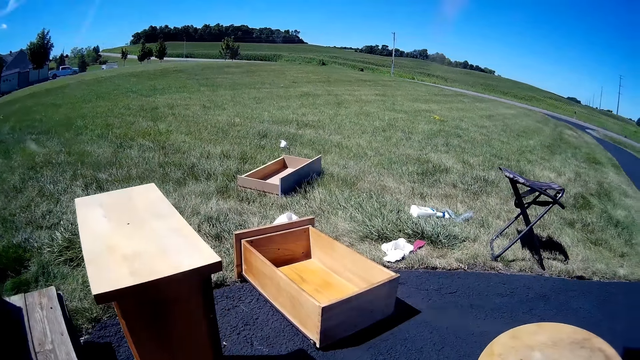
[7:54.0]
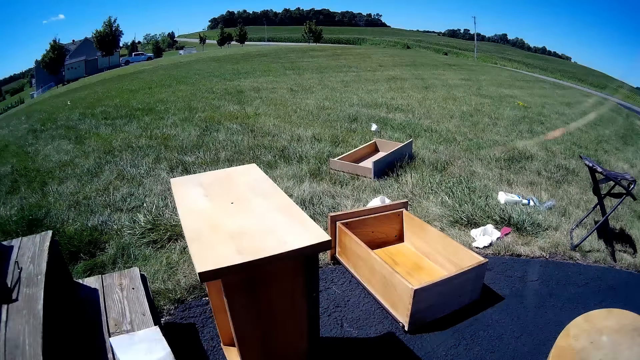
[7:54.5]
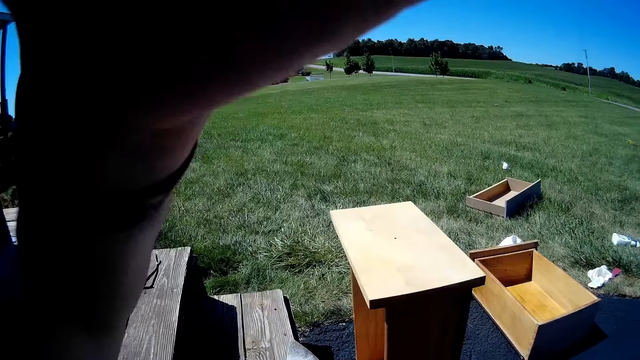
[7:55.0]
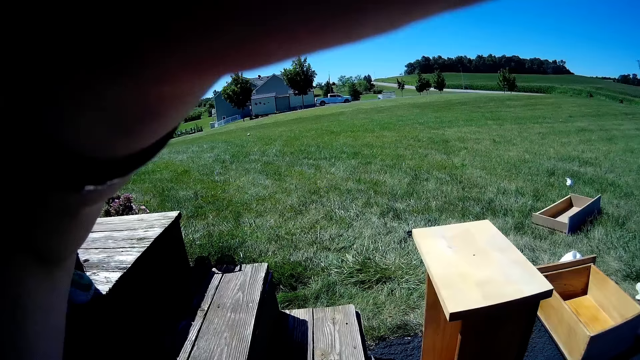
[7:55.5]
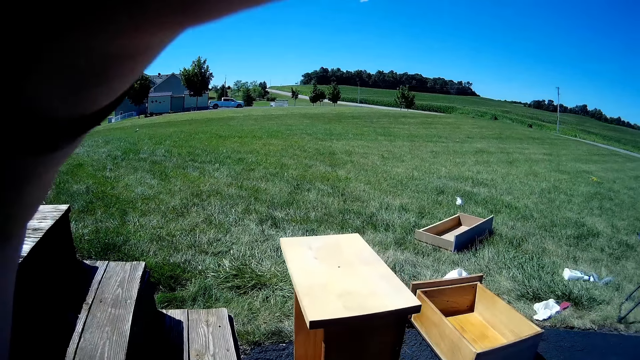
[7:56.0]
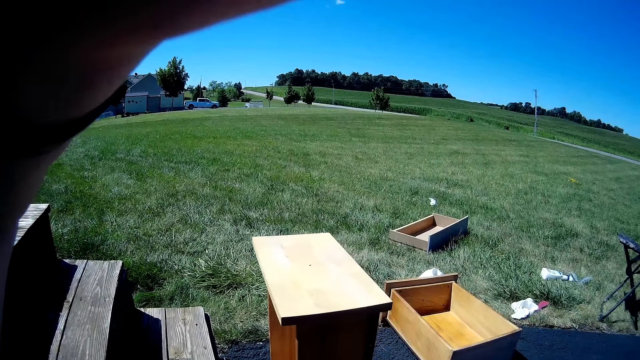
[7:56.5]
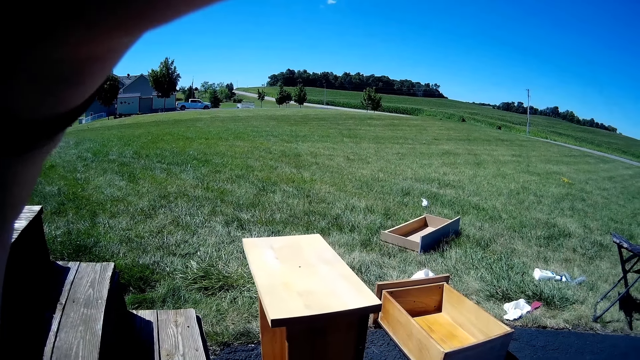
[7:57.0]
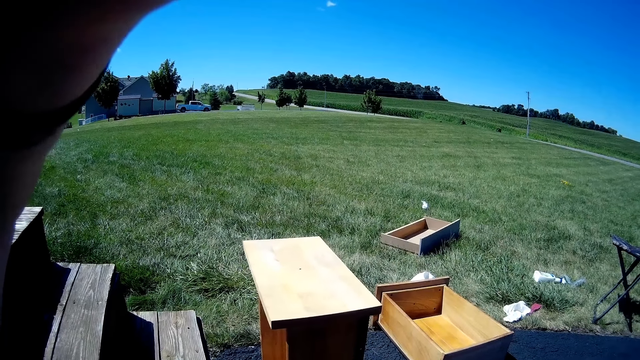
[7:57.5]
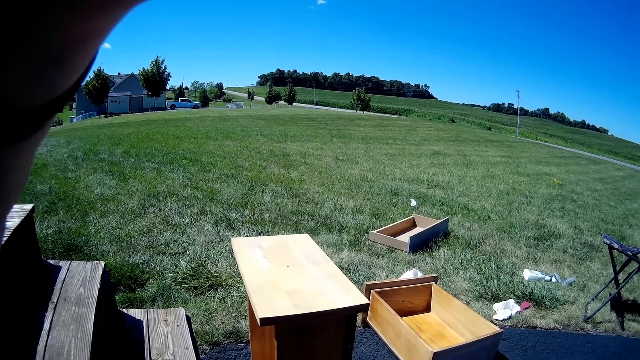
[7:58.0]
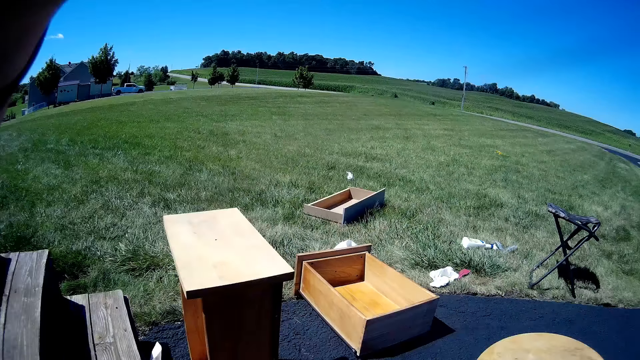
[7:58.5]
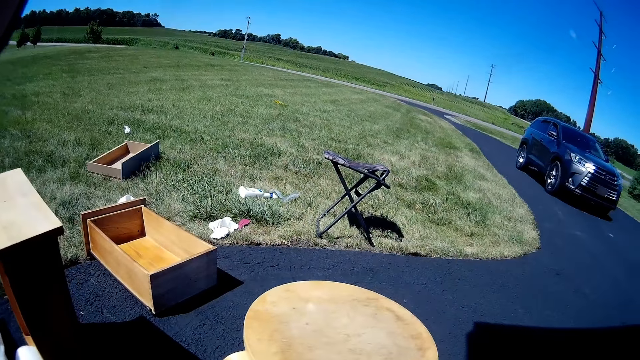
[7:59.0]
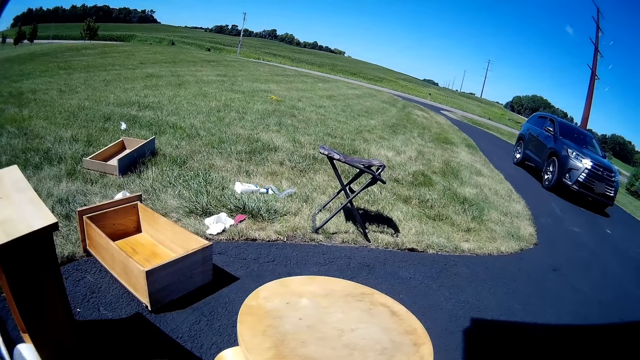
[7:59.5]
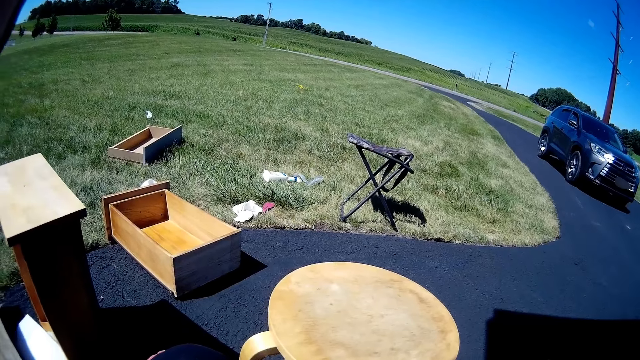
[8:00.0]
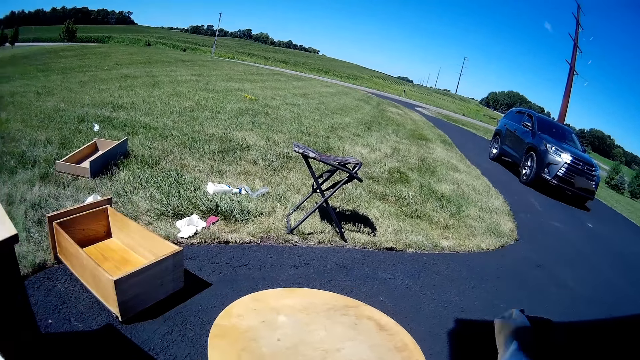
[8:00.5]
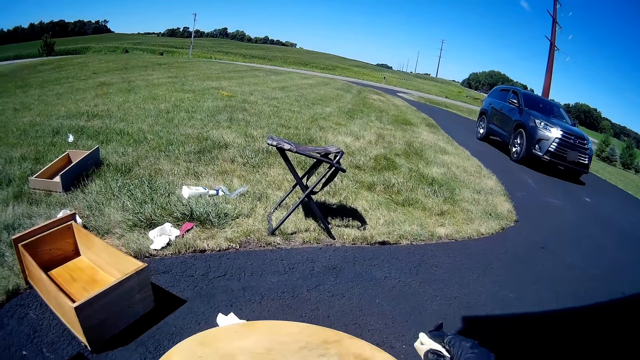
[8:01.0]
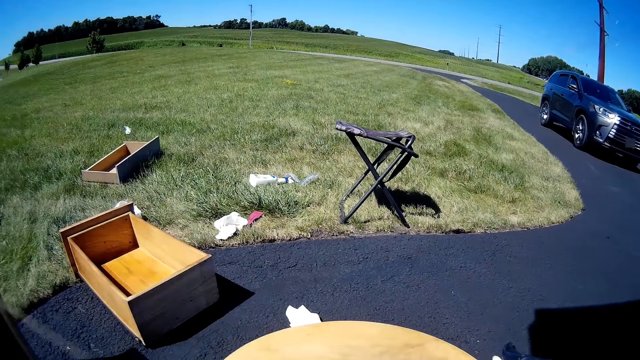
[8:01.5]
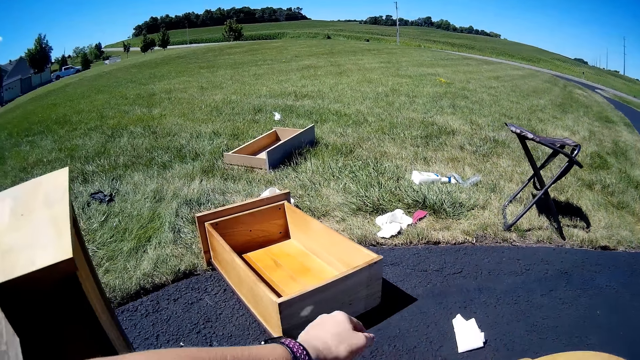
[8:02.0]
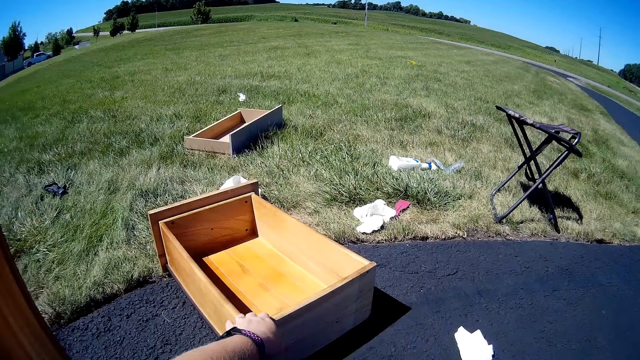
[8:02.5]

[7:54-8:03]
The camera wearer adjusts a camera.

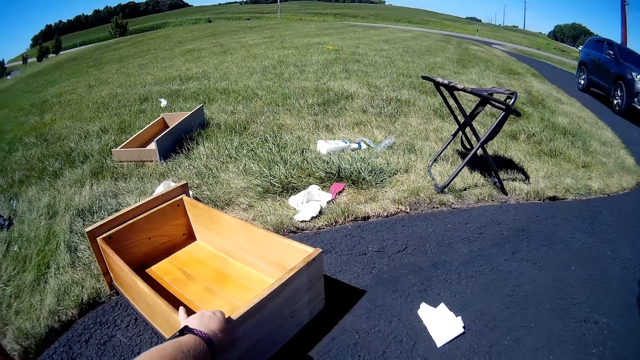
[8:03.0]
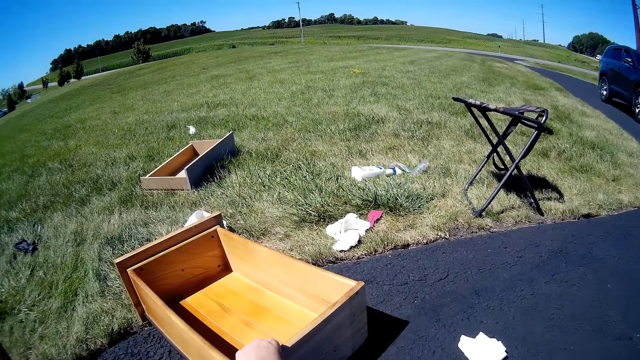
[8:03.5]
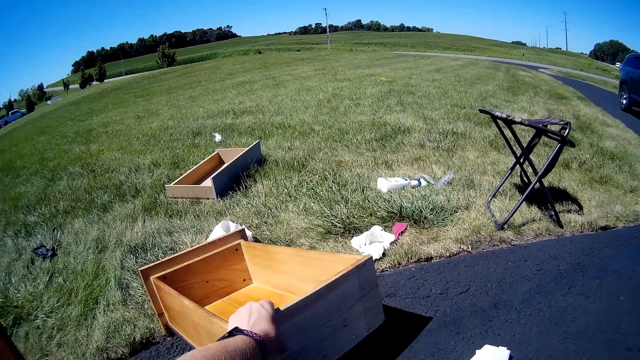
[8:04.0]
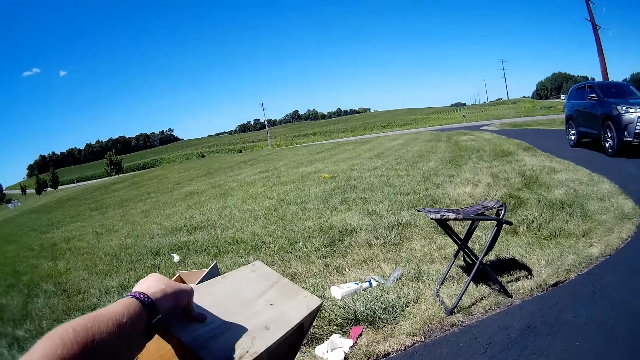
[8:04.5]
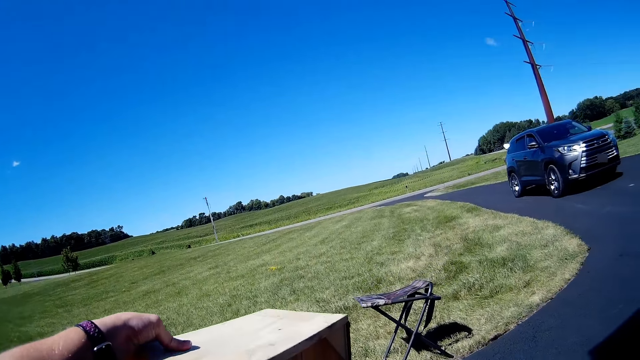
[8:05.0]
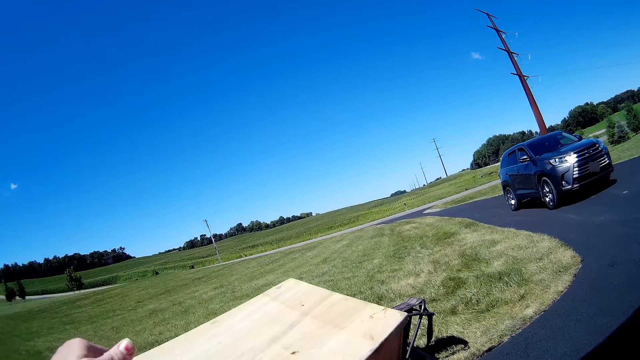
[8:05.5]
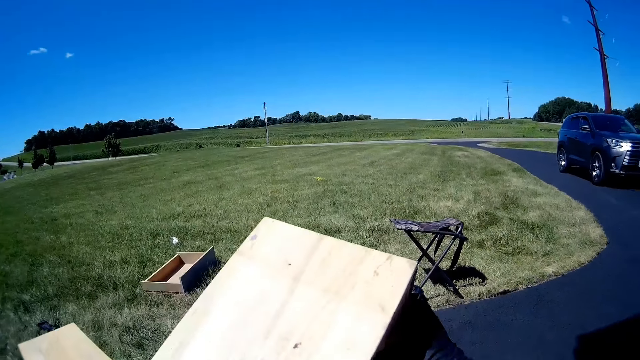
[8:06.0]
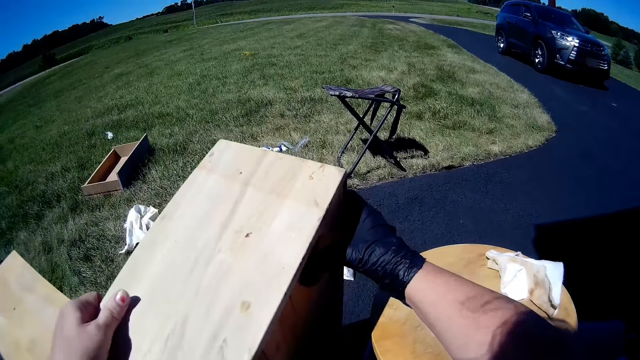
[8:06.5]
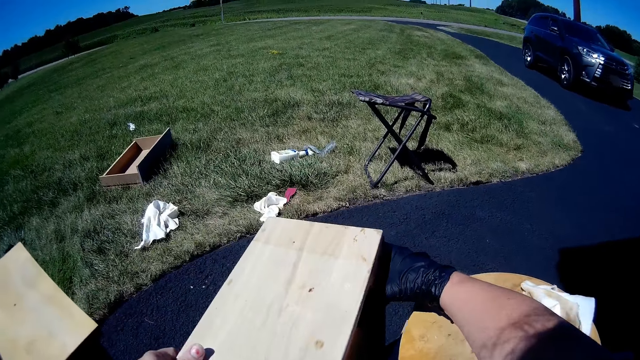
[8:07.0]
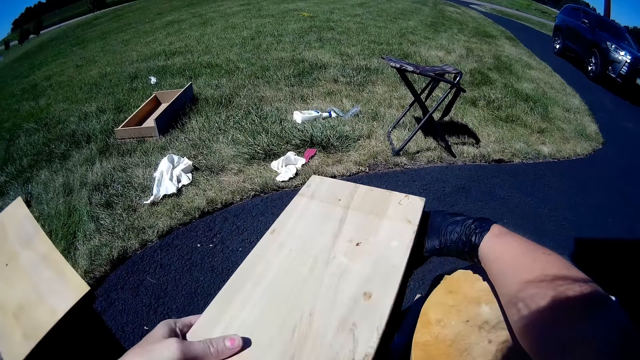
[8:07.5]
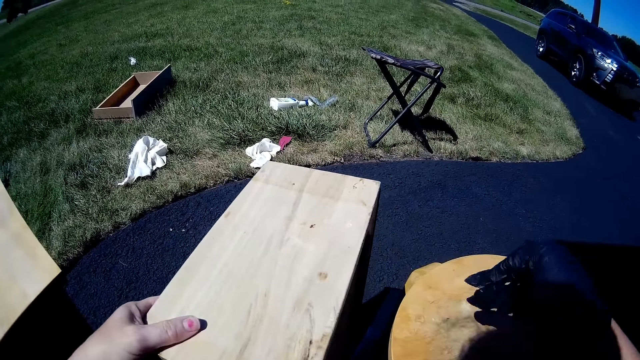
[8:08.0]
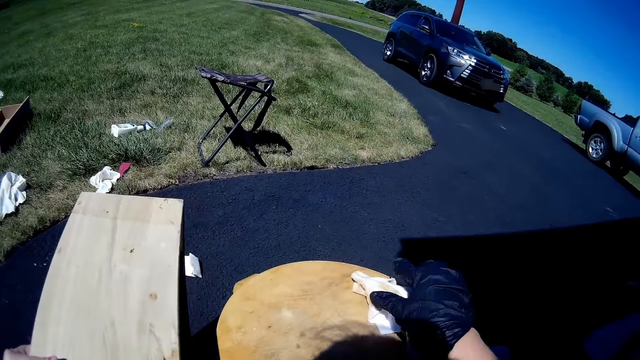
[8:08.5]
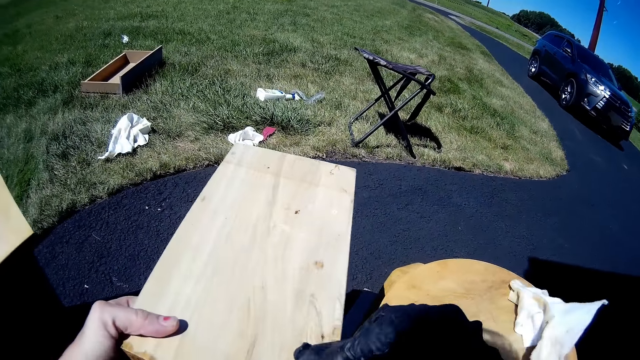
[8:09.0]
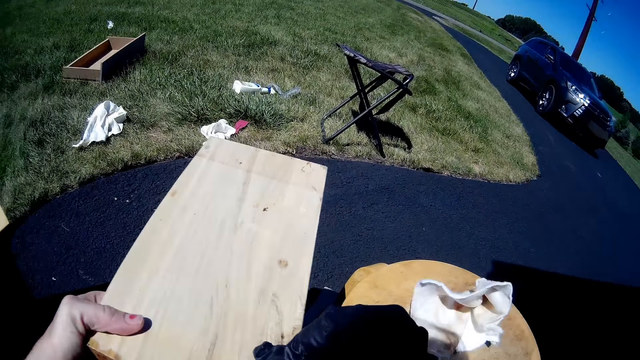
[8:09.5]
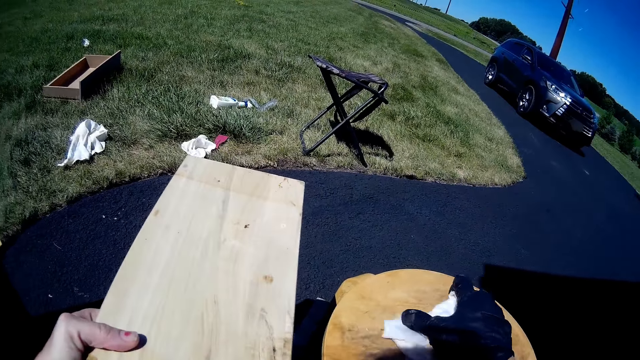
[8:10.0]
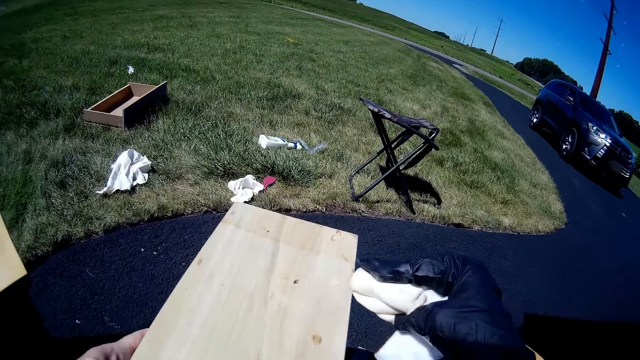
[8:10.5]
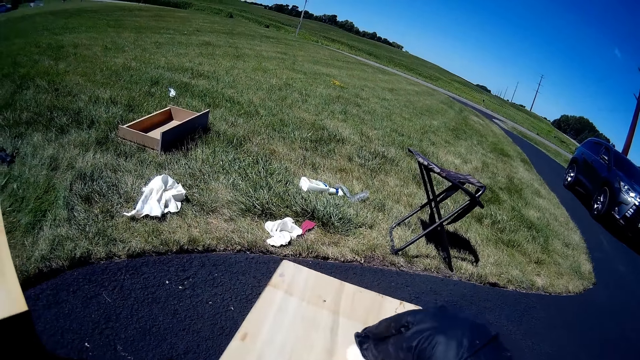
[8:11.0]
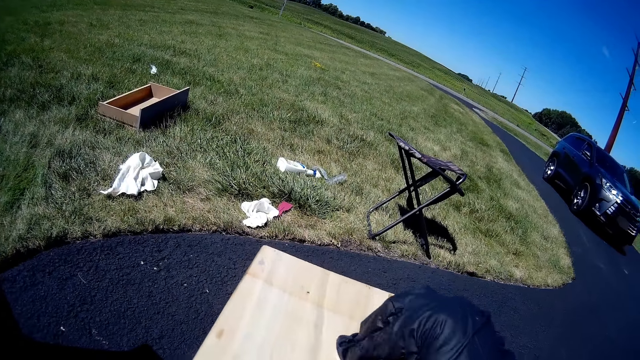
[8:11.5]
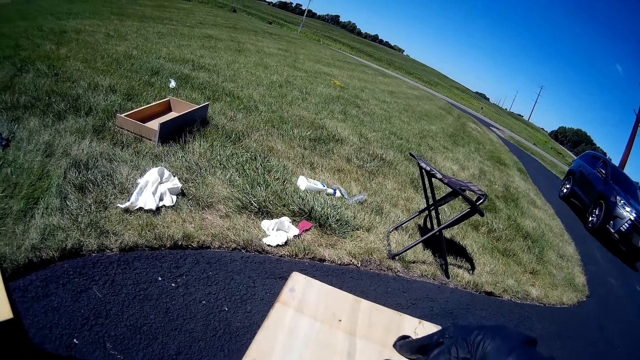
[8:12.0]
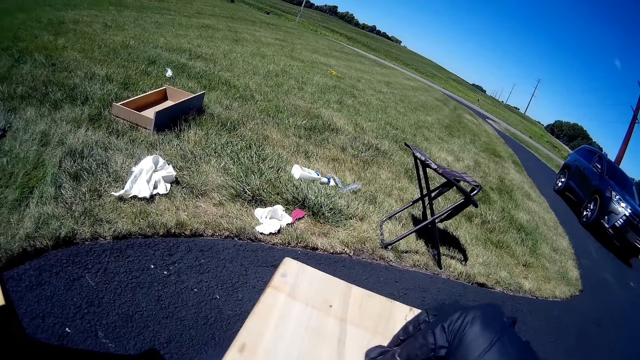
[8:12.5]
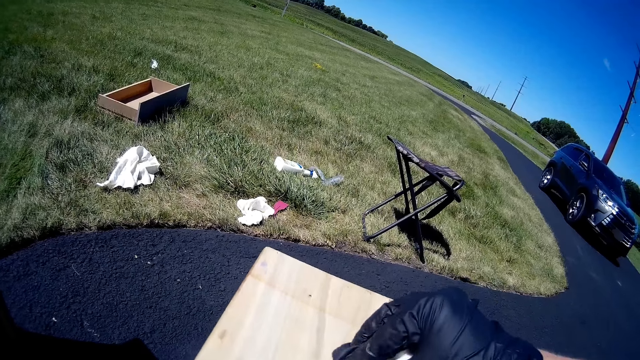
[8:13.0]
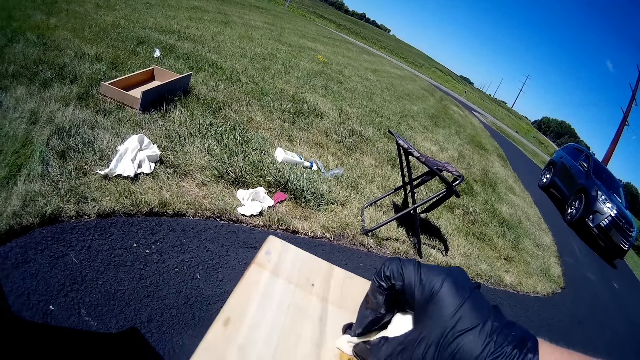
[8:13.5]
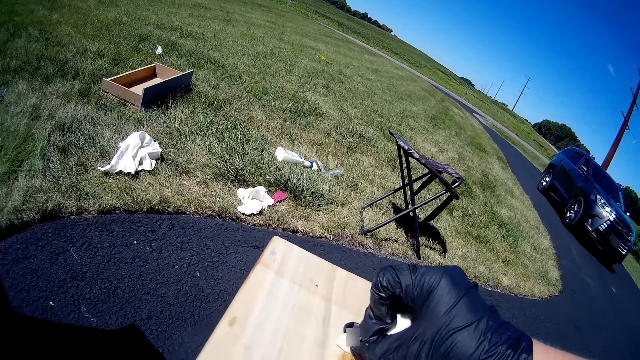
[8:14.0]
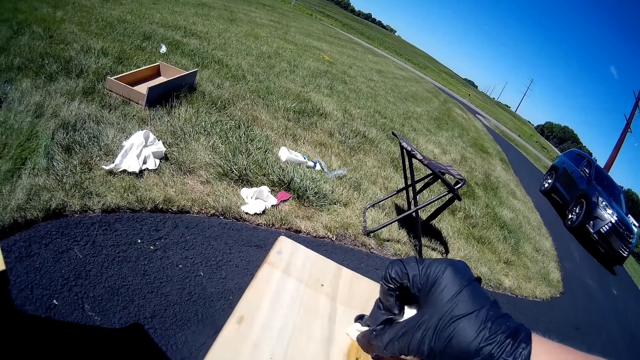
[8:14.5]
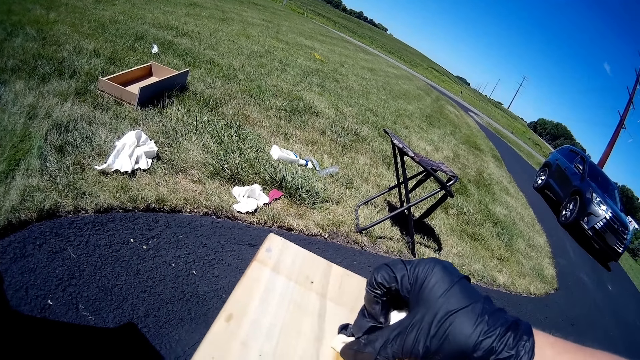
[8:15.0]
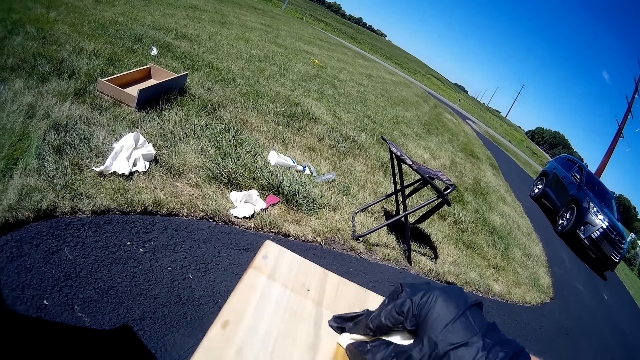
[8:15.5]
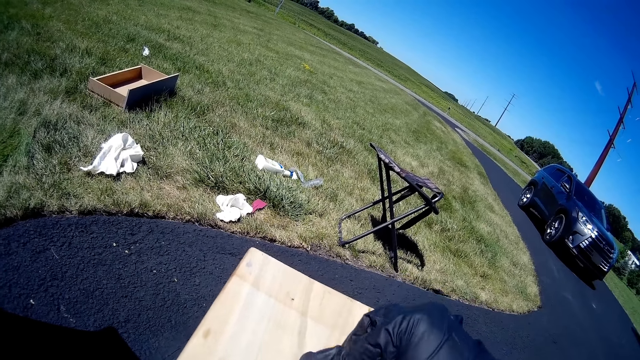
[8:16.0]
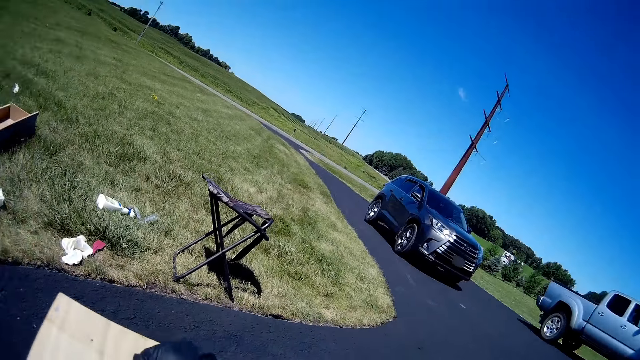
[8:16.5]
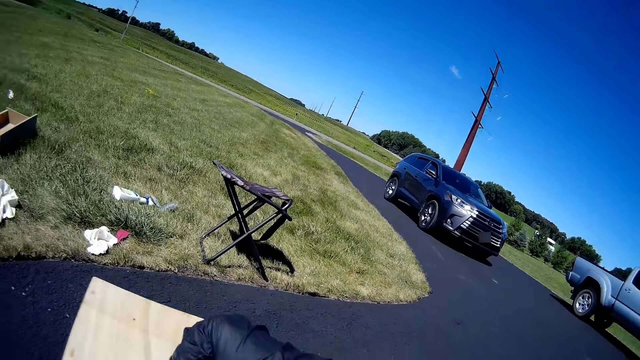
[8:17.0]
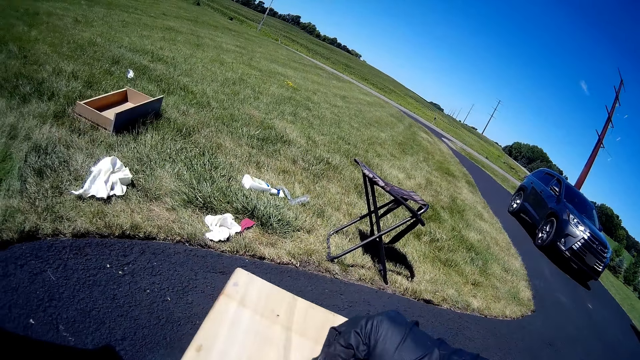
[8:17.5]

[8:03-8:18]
The camera wearer lifts the trough or furniture. They put down the furniture with hands. They press the furniture with a finger. They pick up a wiping cloth or tissue paper. They apply paint oil on the furniture with the wiping cloth.
